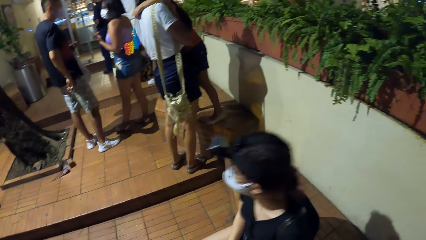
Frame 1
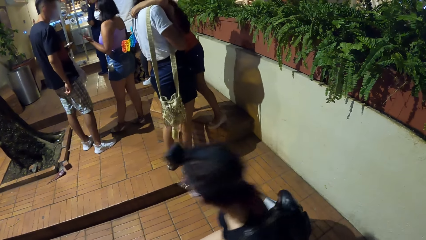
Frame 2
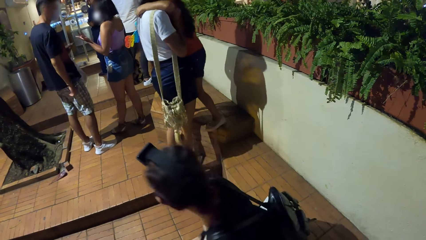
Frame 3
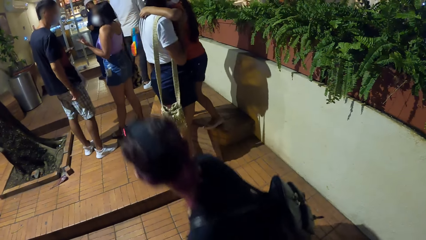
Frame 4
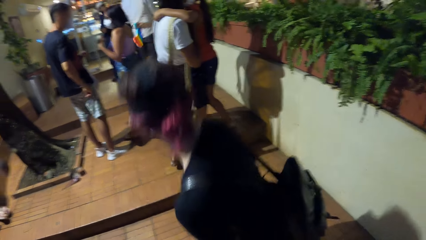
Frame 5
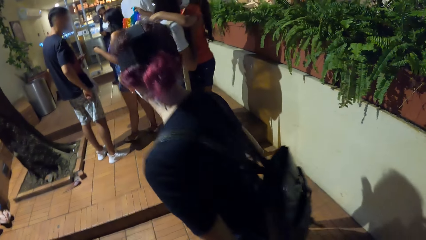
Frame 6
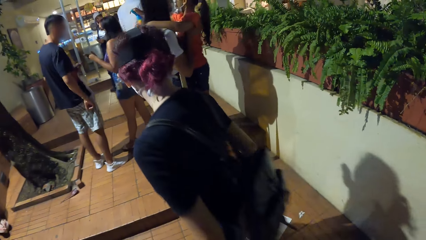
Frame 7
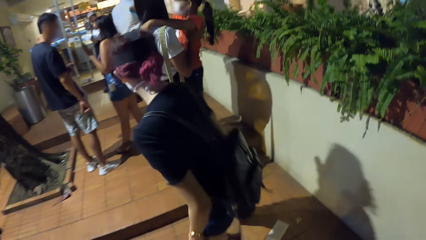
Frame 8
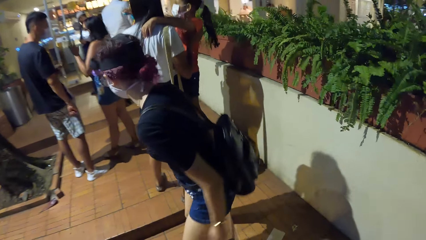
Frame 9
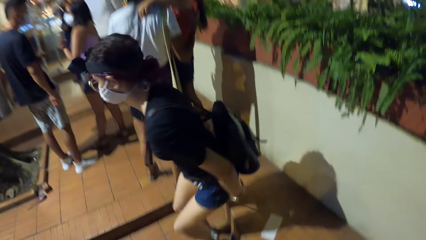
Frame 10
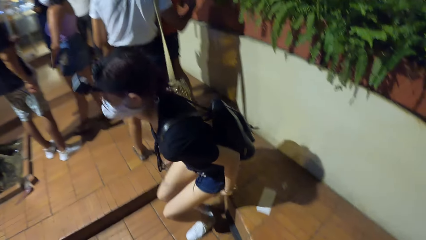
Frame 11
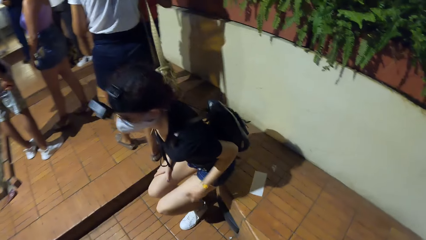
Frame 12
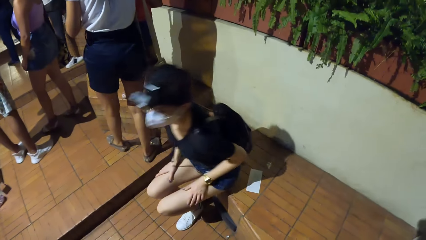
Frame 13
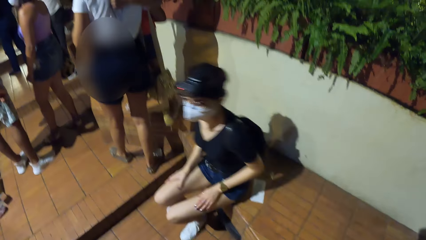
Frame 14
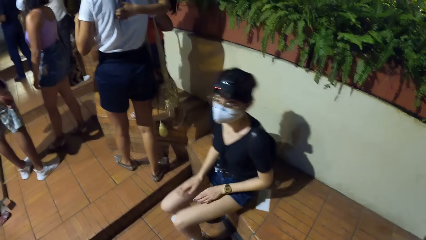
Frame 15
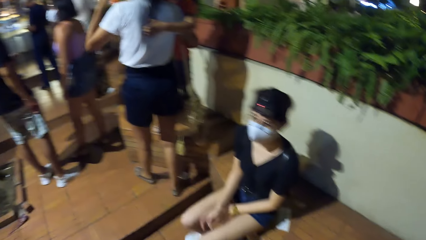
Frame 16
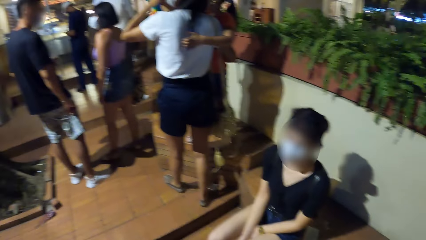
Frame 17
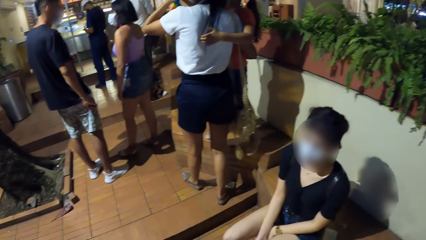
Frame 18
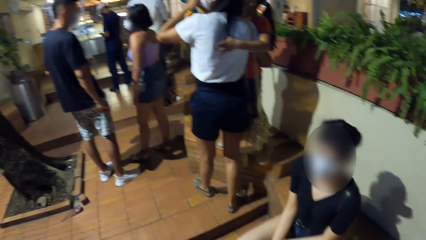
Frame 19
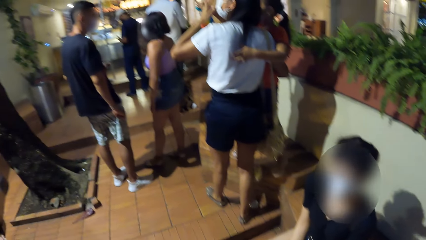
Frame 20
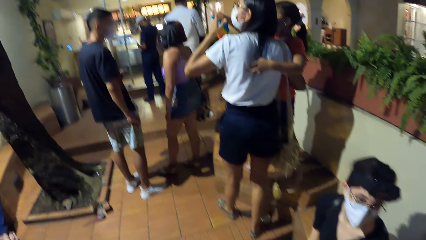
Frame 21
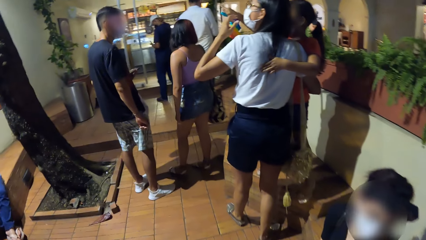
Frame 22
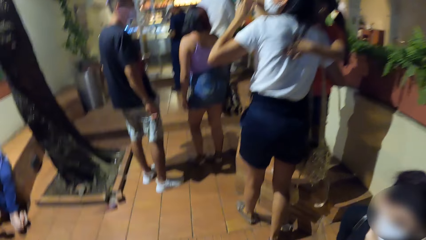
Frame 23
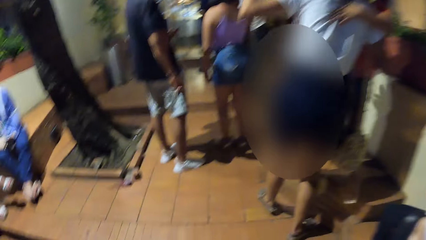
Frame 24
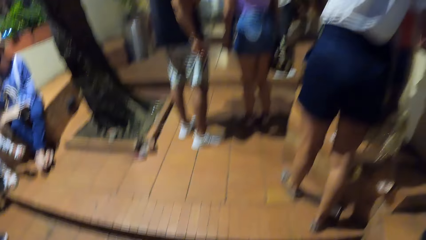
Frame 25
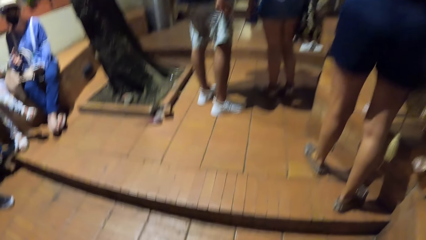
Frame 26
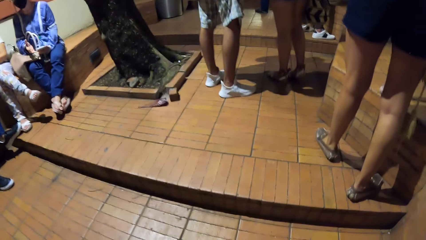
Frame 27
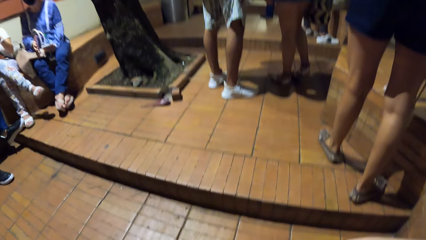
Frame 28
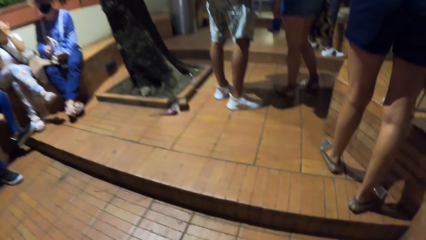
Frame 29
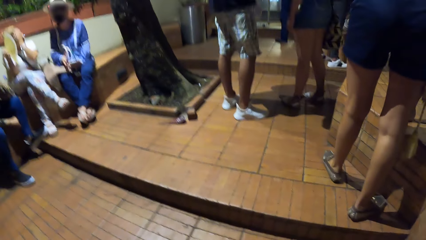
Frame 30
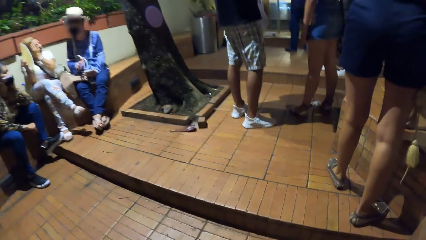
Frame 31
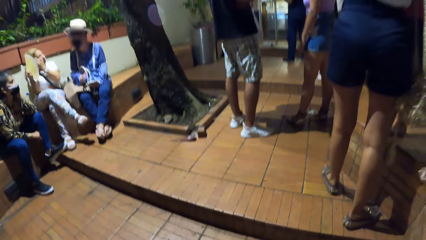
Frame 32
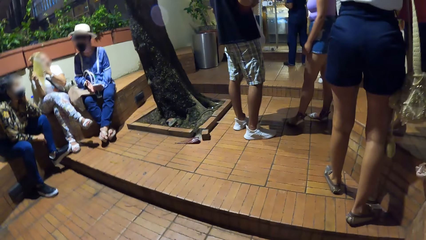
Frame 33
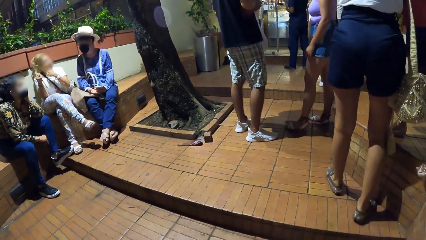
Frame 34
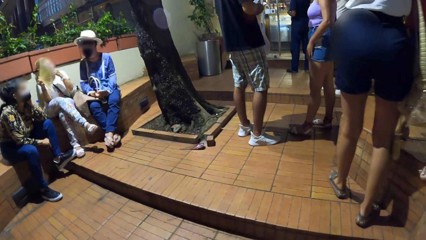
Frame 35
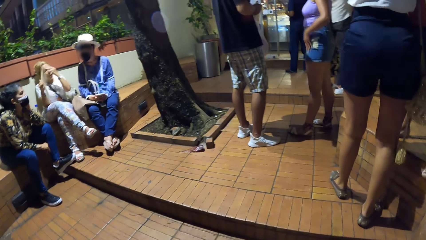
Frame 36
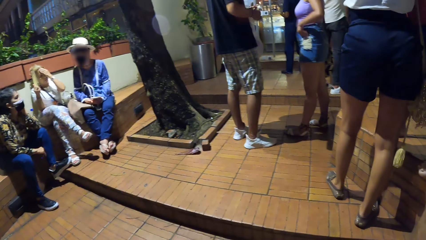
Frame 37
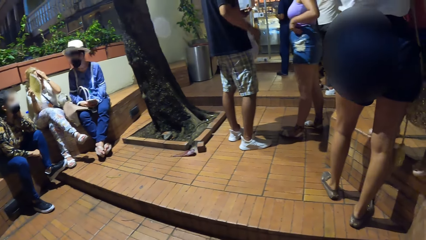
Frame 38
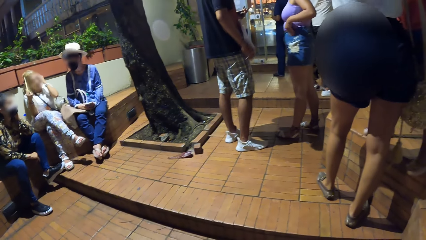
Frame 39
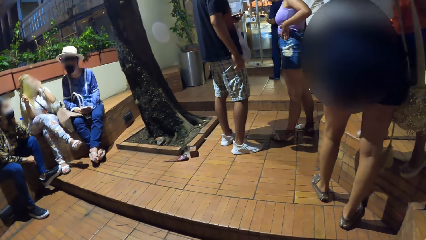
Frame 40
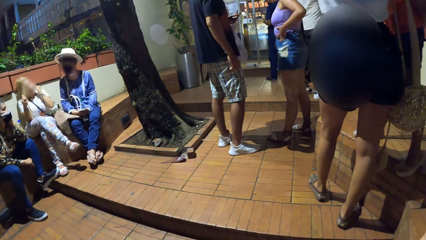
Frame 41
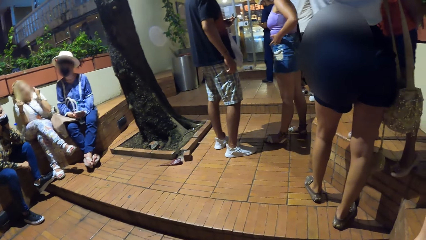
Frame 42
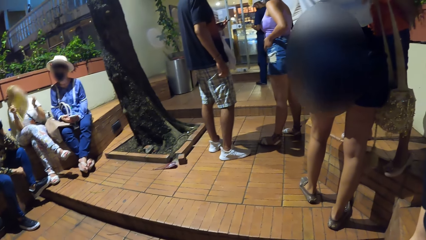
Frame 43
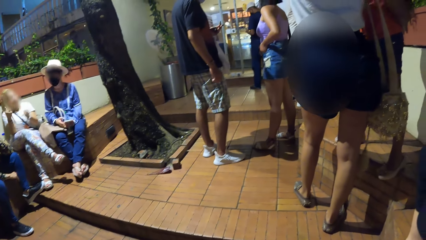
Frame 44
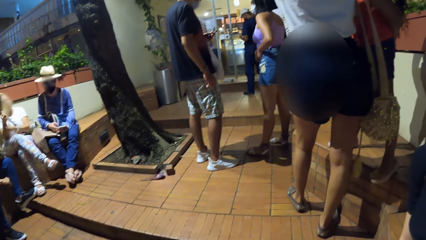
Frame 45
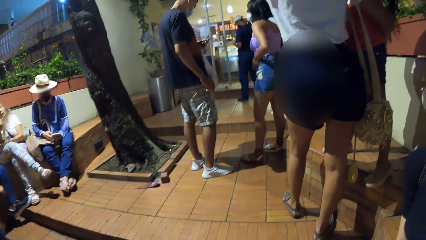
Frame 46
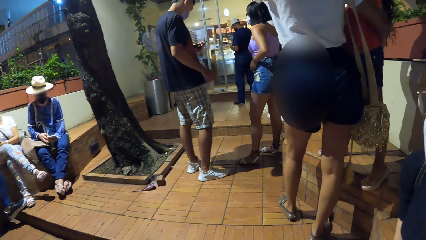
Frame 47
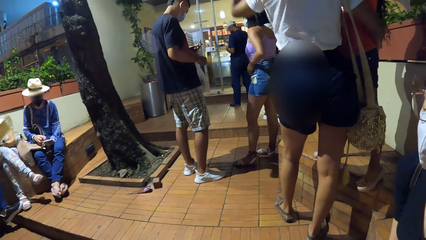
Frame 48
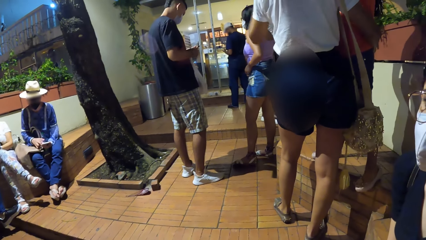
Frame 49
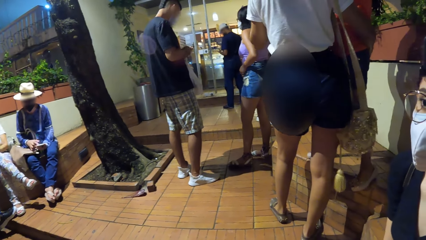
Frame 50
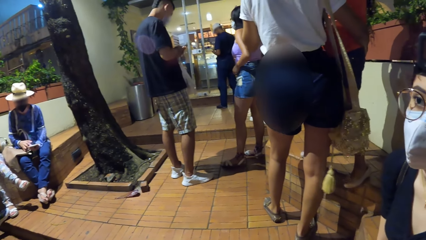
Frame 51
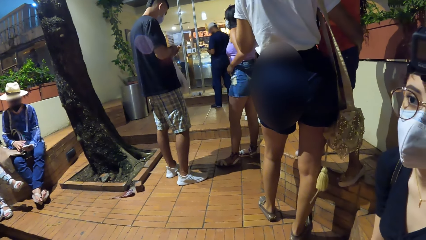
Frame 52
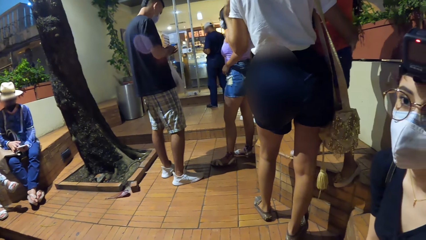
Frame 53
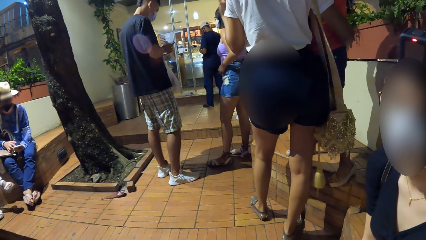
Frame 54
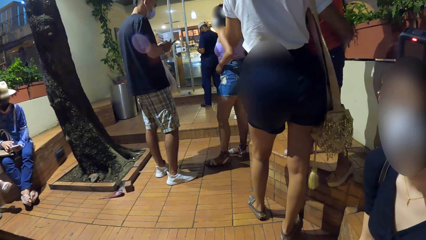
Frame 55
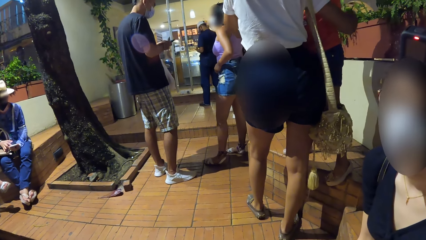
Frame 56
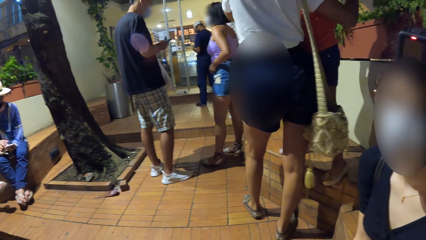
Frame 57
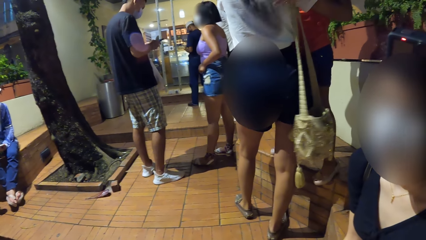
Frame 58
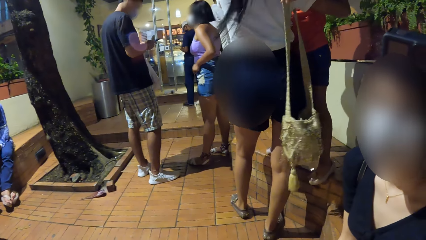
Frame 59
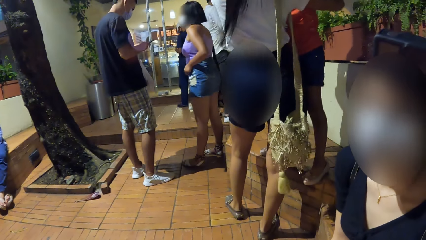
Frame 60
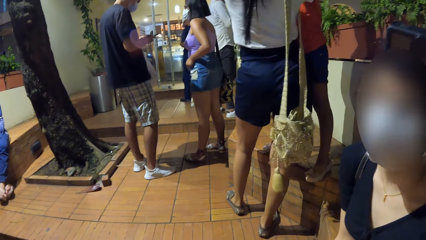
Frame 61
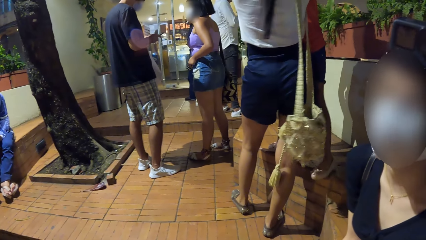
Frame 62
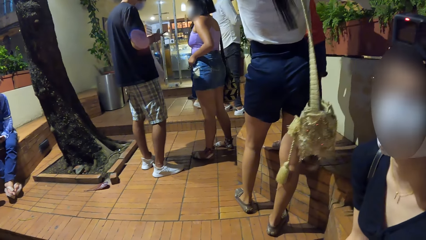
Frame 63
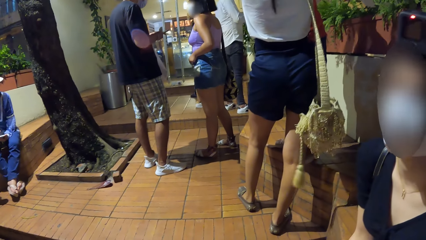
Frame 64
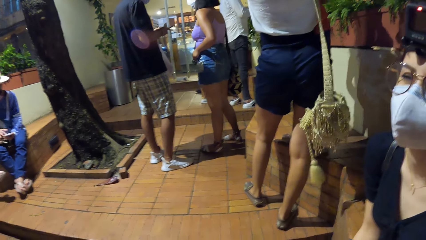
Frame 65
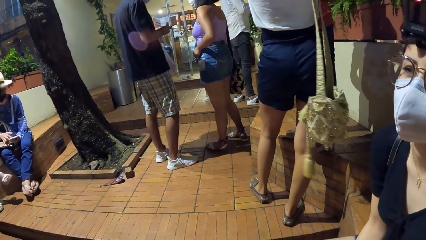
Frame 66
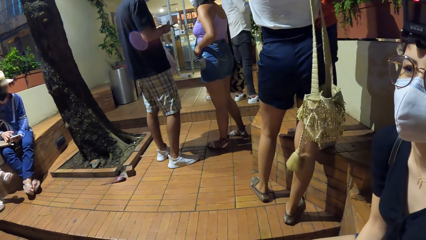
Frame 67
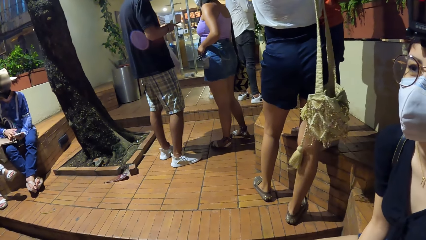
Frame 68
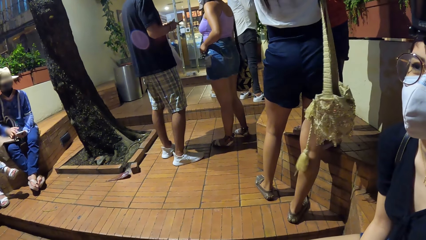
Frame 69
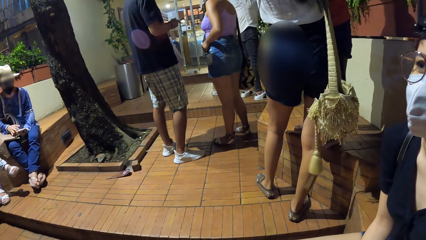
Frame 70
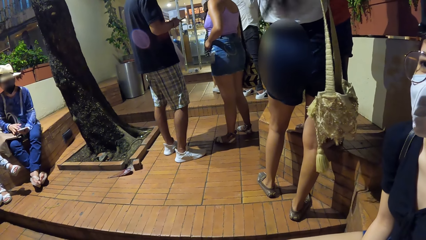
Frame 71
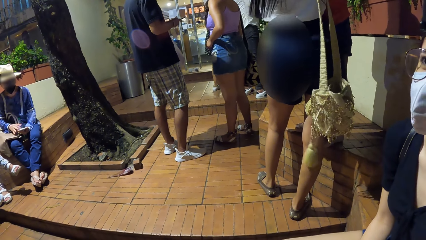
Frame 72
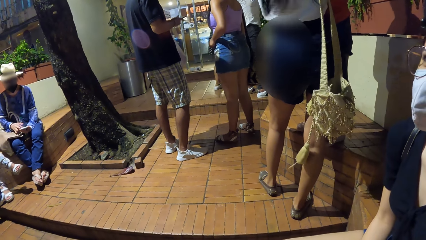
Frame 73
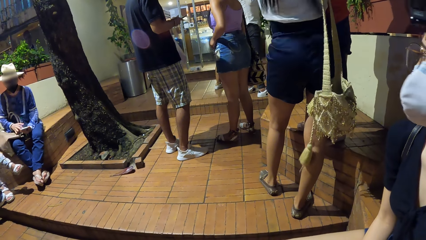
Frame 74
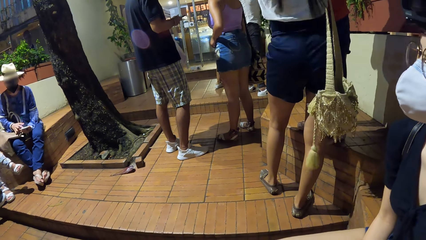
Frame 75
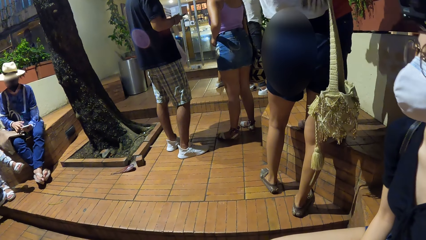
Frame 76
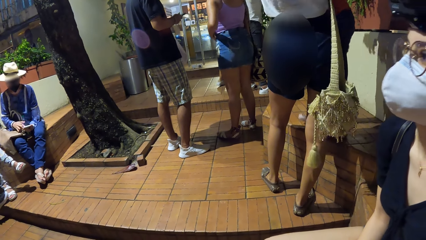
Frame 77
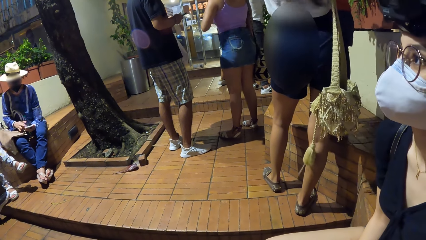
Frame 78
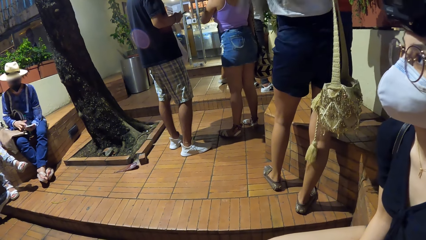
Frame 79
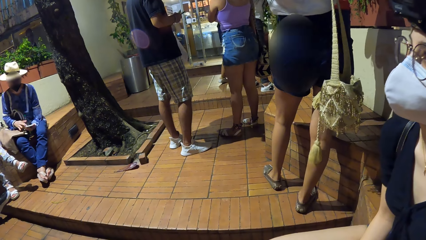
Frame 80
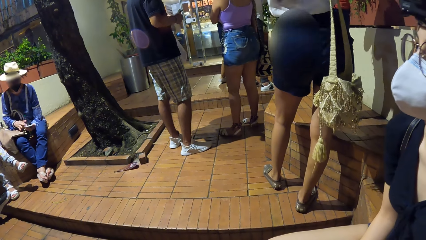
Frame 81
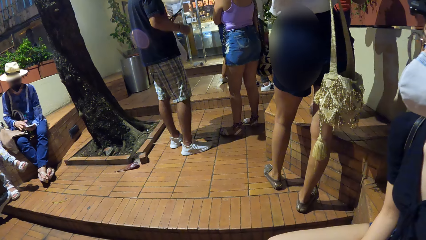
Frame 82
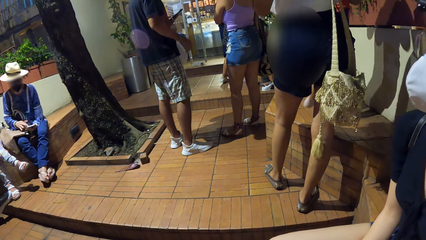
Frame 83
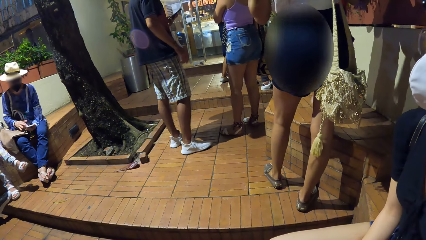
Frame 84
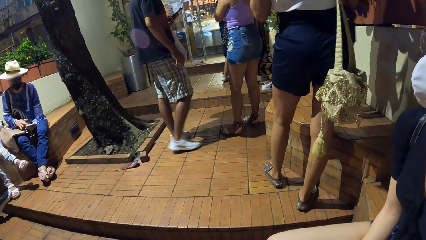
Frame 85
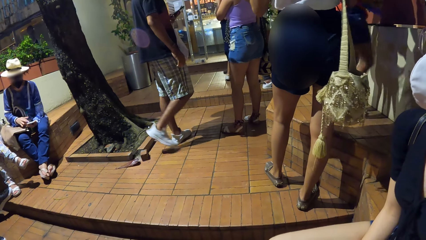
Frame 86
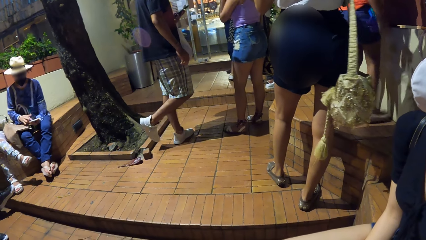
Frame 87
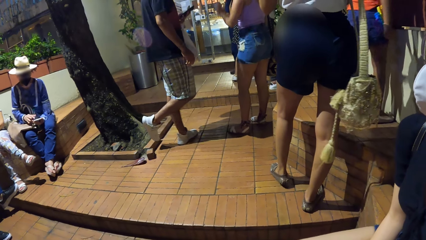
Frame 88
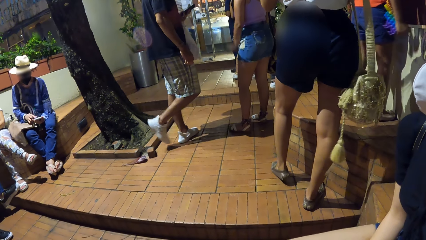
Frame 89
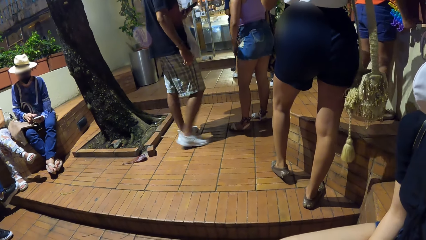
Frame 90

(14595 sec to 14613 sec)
A woman stands up from a bench. She walks along the wall. She sits on the bench. The camera wearer looks around the restaurant. They sit on the bench. Another woman holds a hand fan with her right hand. The other woman swings the hand fan on her face with her right hand. She converses with a man and another woman. Another man holds a phone with his left hand. He operates the phone in his left hand with his right hand. The first man holds a phone with his left hand. He operates the phone in his left hand with his right hand.
